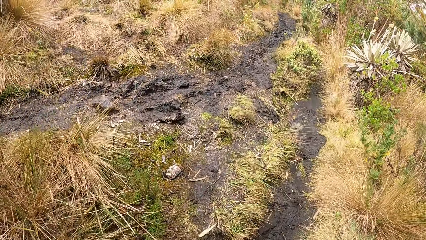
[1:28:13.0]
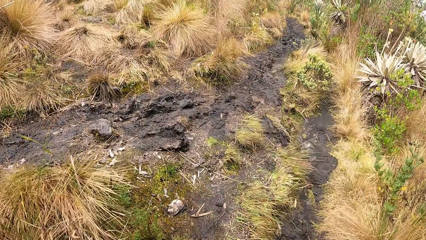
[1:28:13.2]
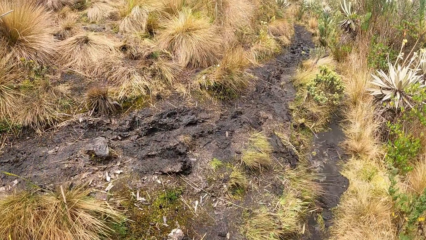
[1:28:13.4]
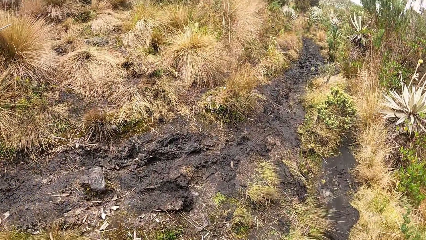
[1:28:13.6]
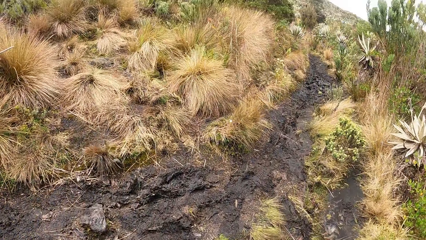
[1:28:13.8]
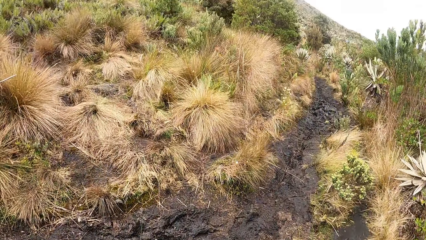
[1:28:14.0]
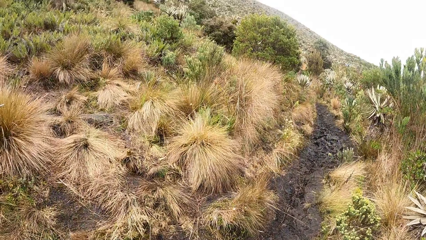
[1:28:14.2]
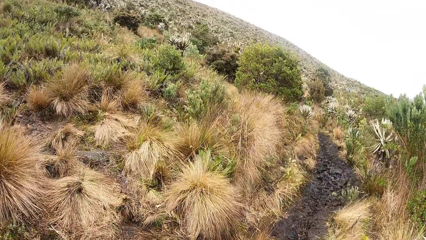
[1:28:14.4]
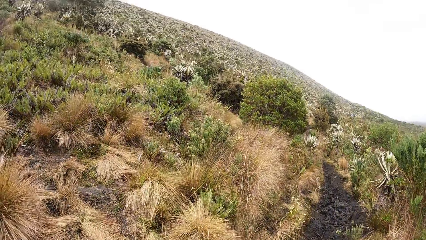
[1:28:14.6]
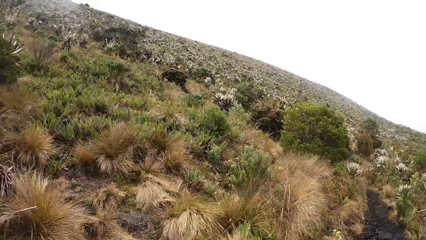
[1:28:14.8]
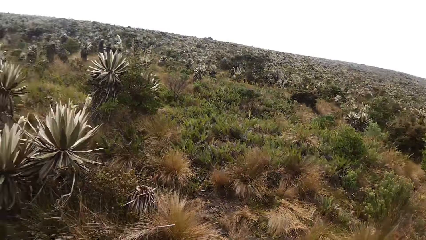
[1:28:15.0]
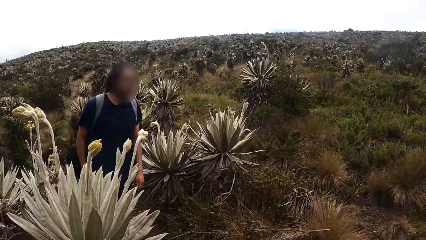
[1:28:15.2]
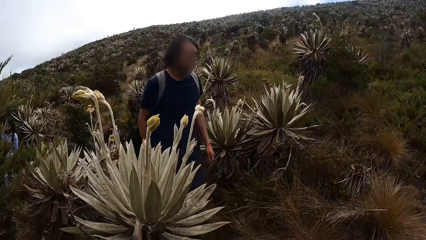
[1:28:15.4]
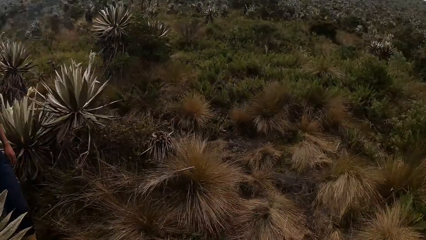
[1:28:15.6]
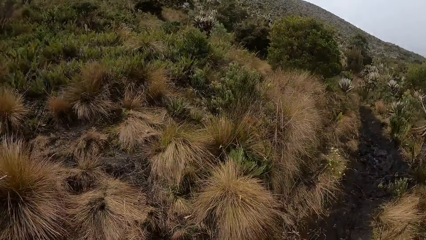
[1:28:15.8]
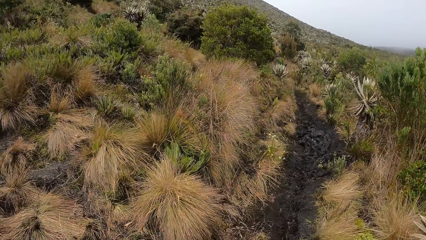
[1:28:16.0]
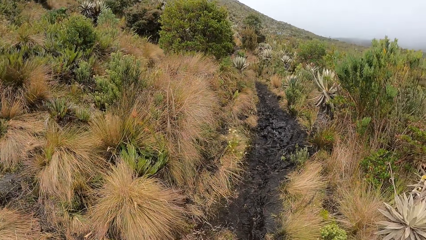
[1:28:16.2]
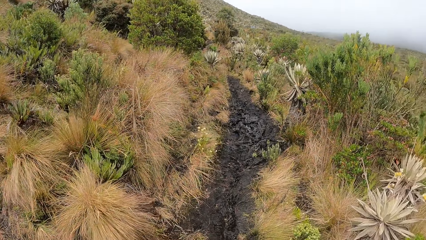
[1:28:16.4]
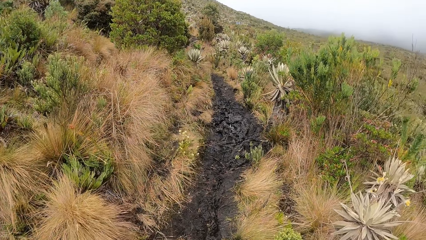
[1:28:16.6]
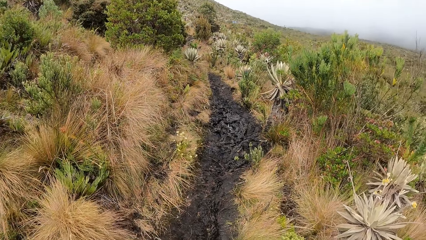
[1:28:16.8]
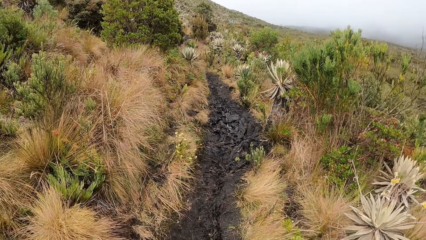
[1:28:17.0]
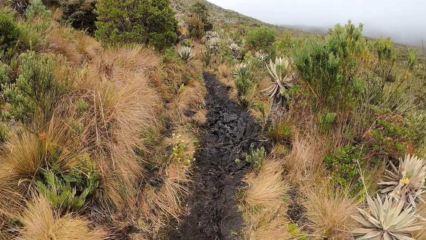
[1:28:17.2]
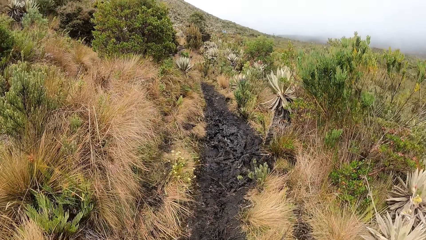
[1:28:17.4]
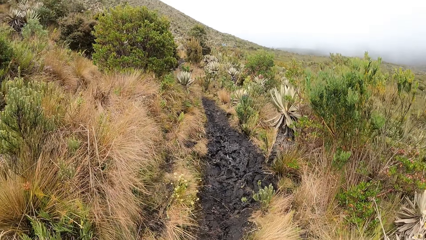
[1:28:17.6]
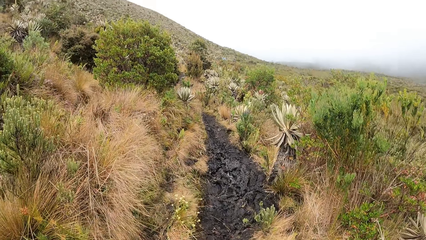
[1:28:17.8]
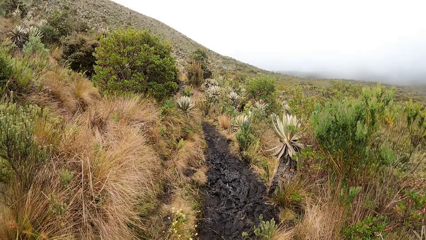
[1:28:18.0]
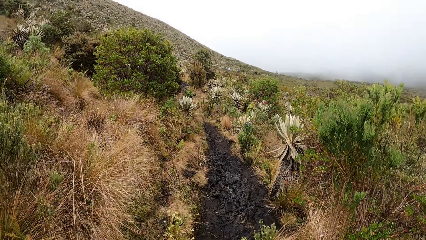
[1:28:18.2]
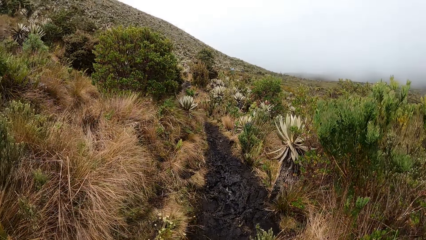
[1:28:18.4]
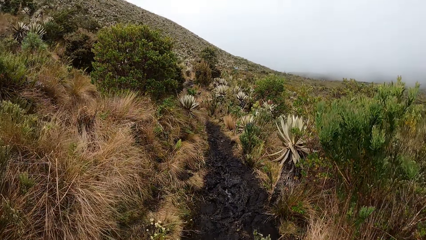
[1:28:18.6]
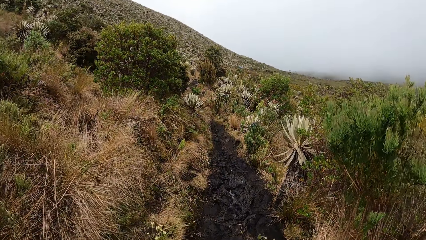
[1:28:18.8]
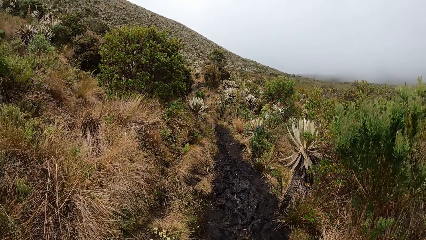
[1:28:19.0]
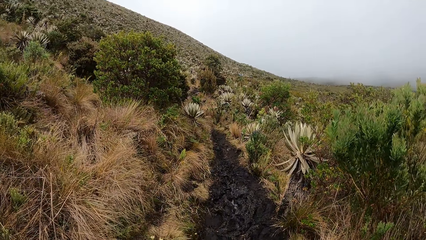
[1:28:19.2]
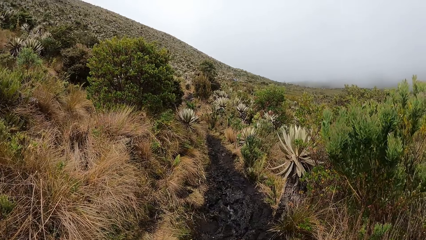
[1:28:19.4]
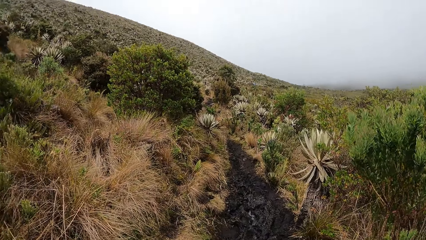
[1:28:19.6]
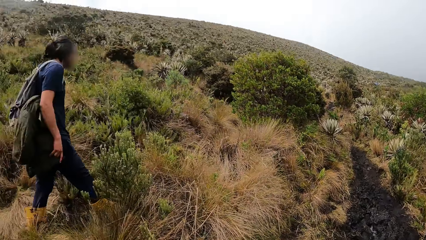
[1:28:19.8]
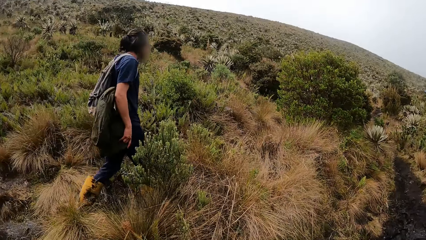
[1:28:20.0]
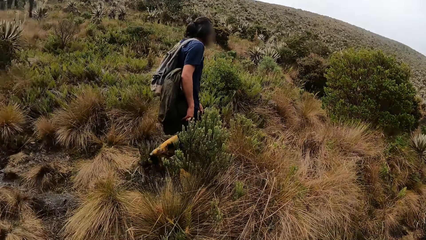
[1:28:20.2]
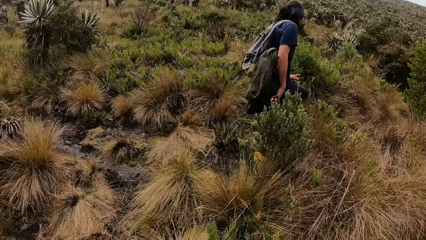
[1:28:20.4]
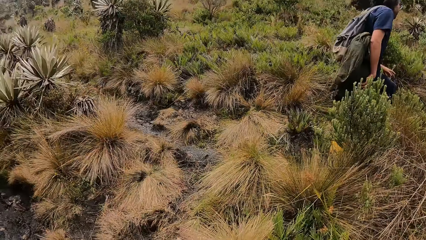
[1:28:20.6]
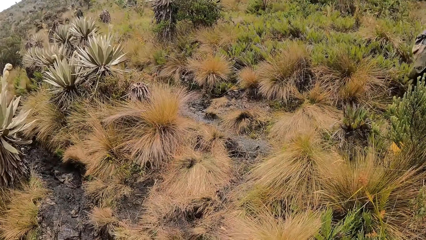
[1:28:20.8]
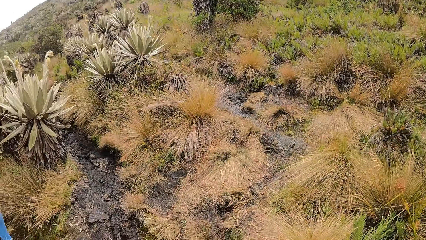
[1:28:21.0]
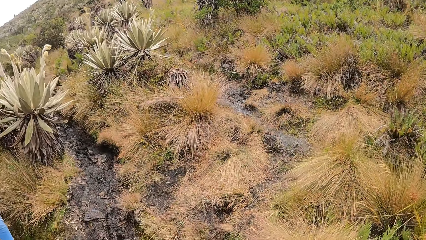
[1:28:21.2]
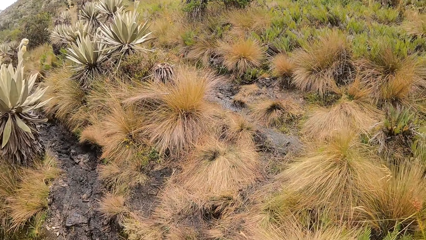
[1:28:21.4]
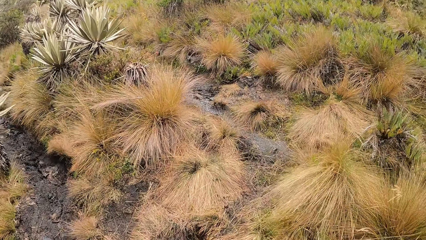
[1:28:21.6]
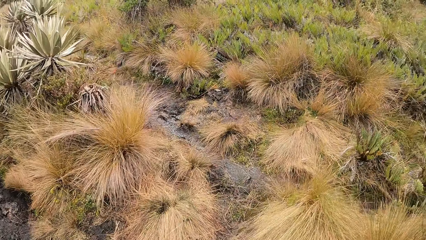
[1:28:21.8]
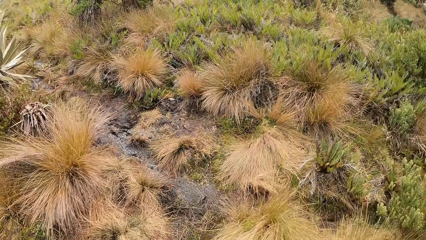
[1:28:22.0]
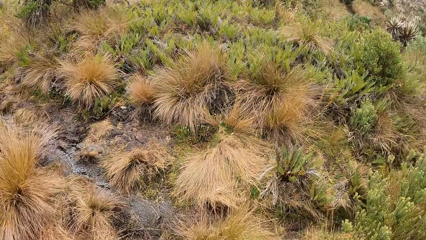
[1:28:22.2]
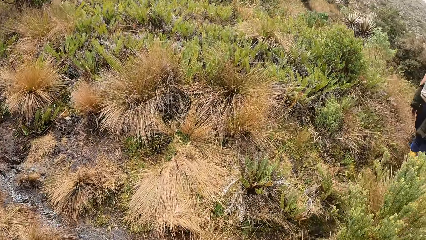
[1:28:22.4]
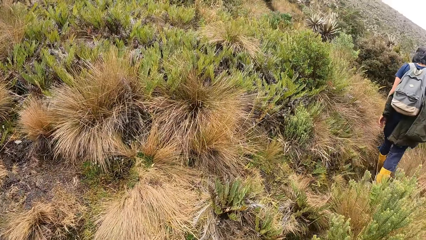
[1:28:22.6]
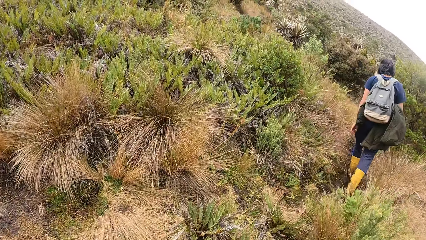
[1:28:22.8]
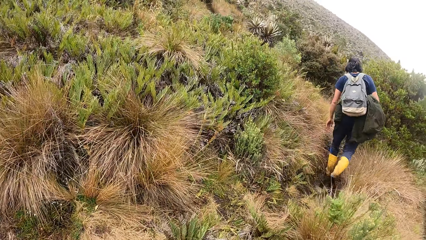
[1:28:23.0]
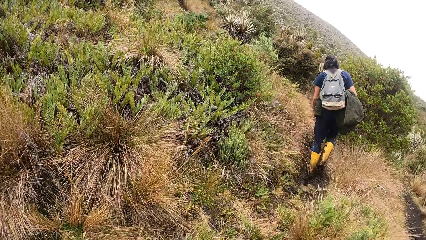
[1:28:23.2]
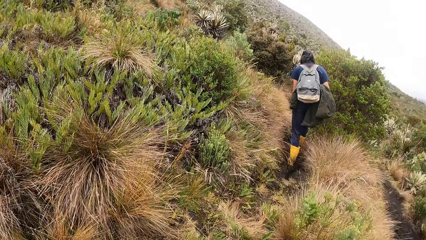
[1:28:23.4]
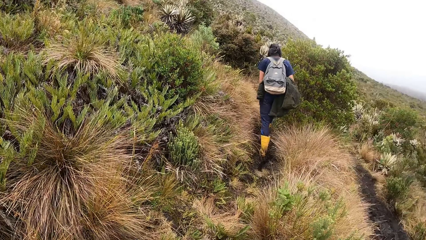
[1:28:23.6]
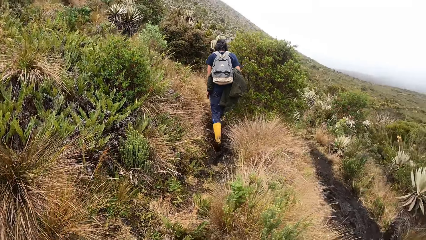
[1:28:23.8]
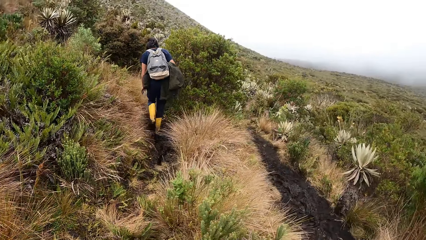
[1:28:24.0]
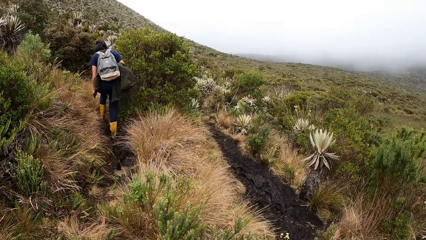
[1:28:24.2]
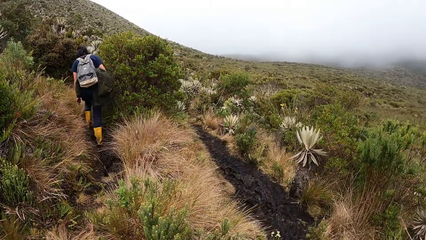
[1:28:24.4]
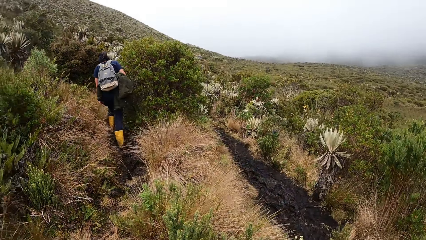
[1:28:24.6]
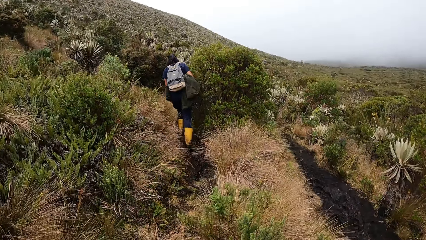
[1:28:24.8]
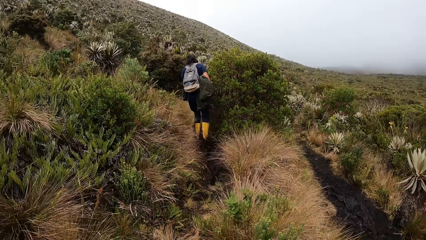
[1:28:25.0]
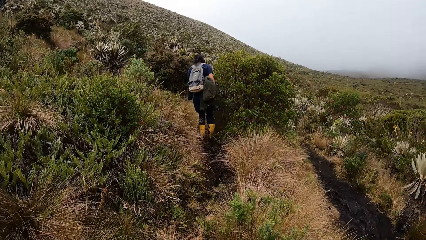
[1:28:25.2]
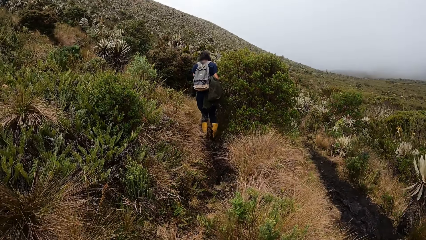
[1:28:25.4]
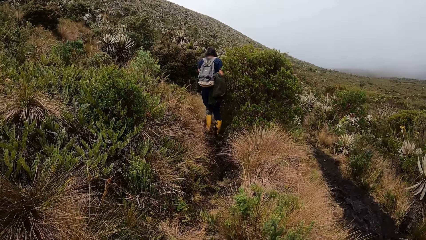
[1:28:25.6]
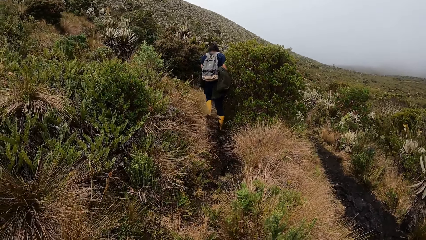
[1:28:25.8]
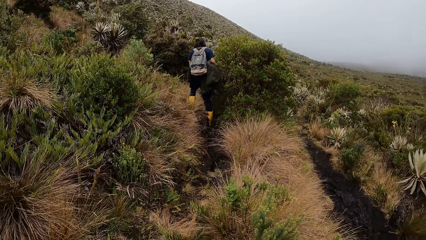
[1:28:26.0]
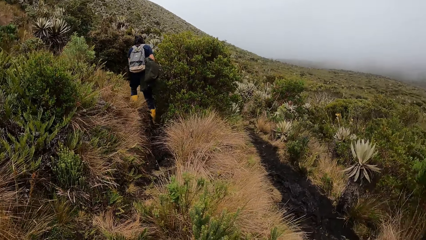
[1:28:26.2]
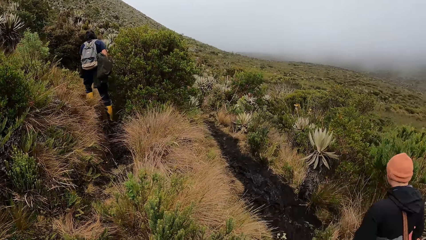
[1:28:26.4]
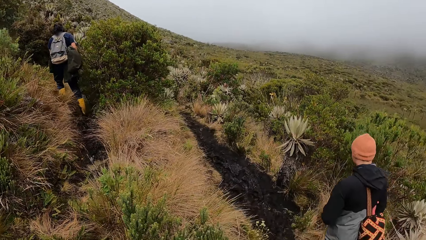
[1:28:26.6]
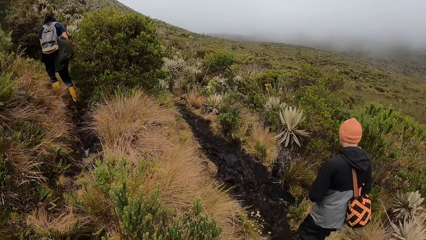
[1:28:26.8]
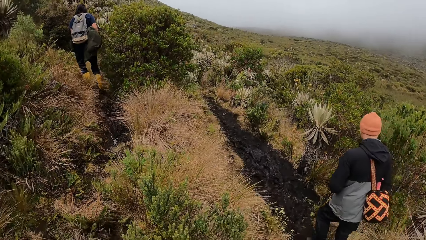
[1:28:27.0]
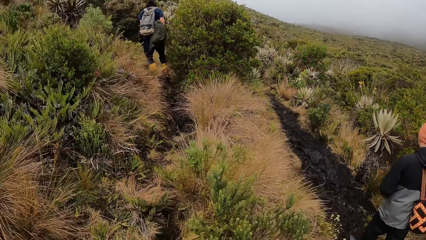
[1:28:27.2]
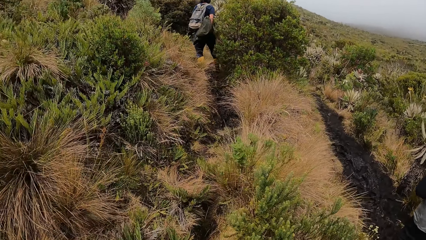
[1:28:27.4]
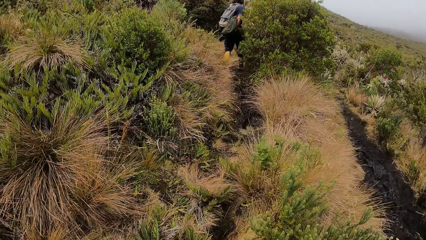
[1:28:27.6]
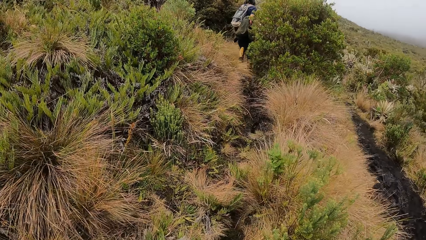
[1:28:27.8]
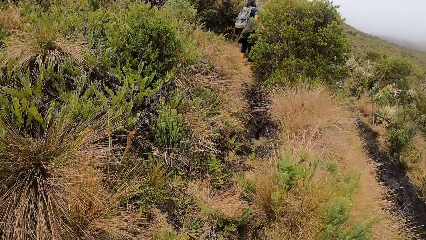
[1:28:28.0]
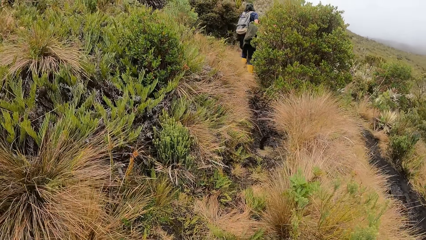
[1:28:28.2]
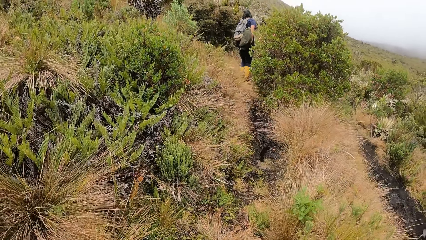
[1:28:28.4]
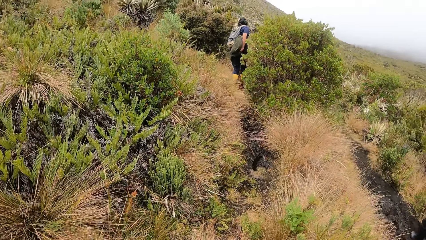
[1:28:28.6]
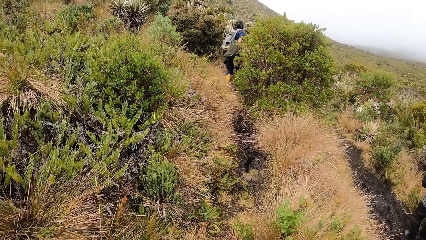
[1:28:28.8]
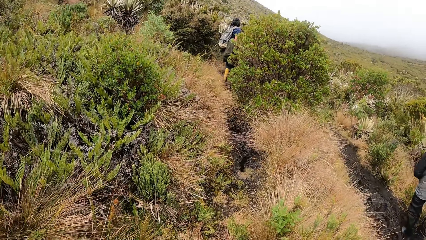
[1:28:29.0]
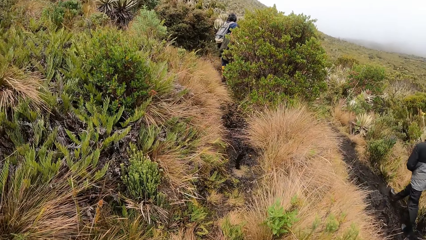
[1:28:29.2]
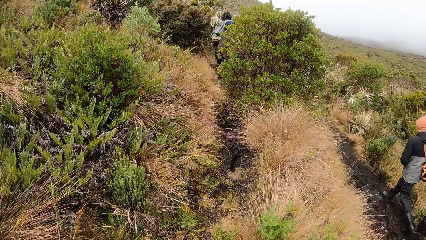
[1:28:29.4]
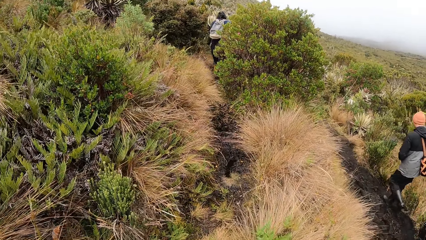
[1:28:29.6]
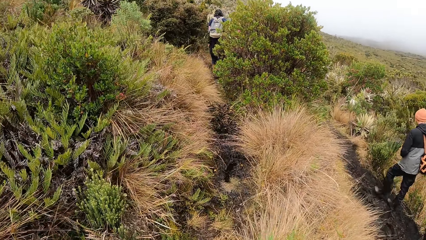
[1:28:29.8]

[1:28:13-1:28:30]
A man walks along the bush path. The camera wearer looks at the man. They look around the forest. They walk around the forest. They look around the forest. Another man walks past the camera wearer. The camera wearer looks at the other man. They look at the forest.
